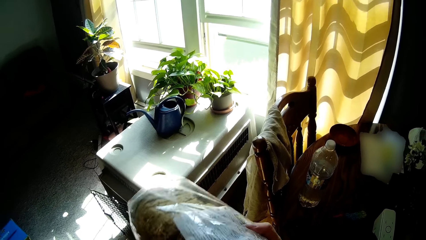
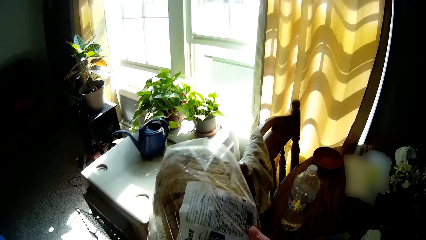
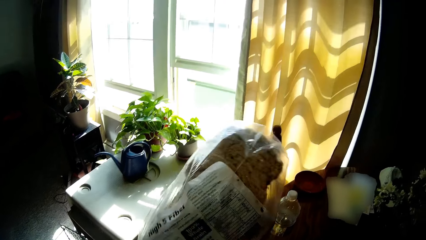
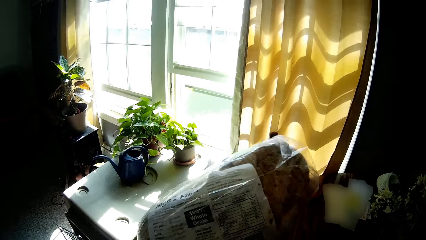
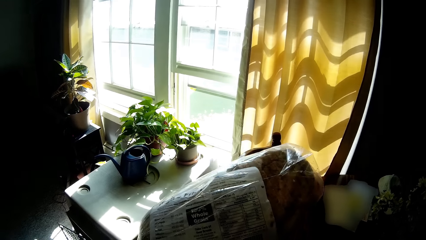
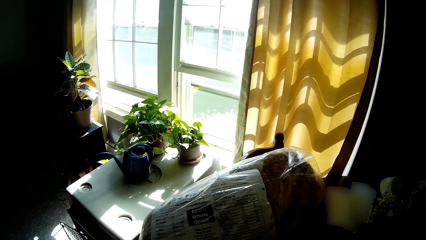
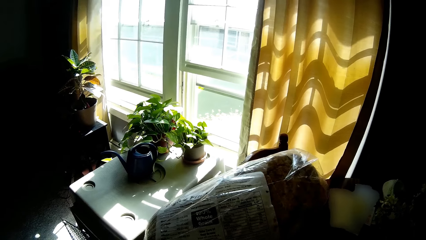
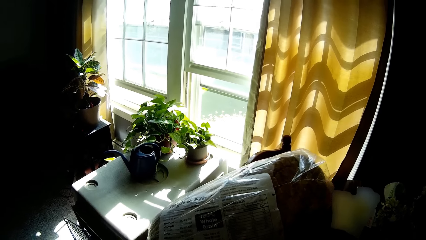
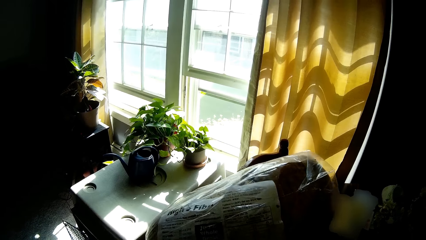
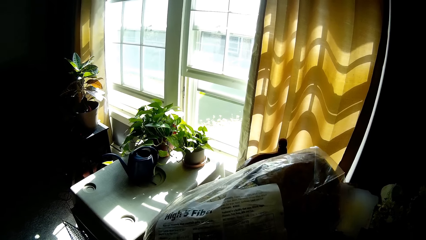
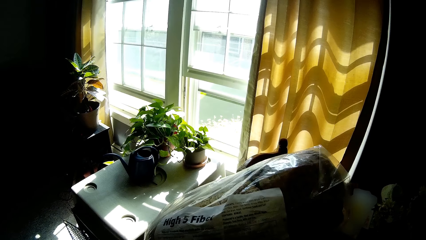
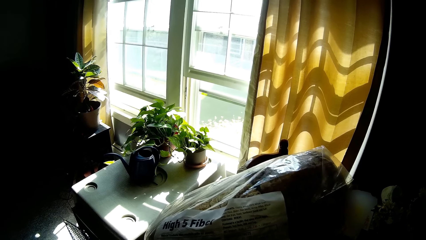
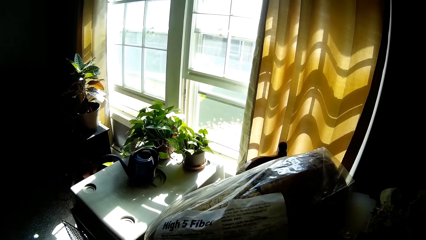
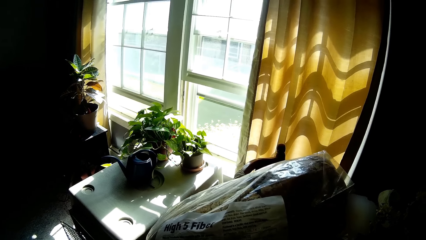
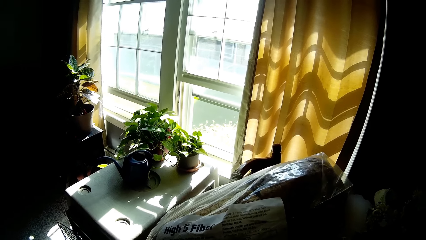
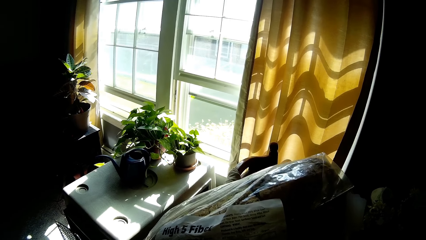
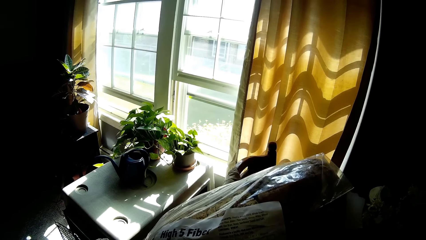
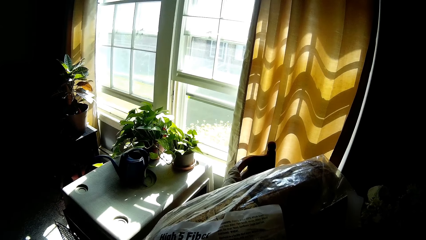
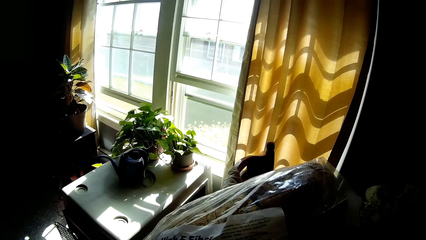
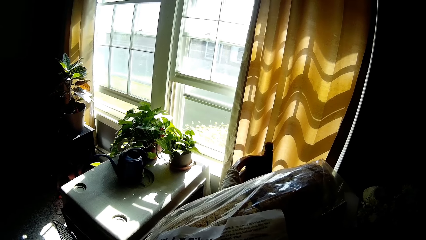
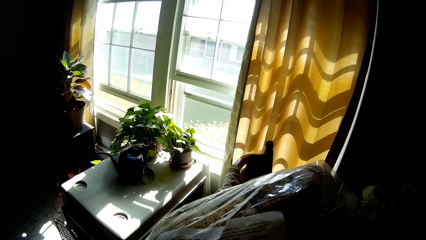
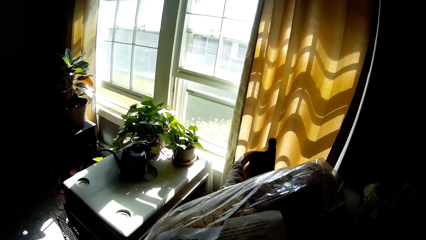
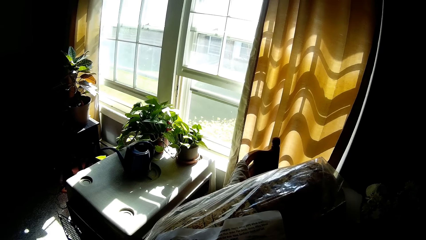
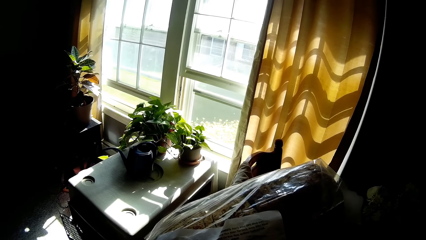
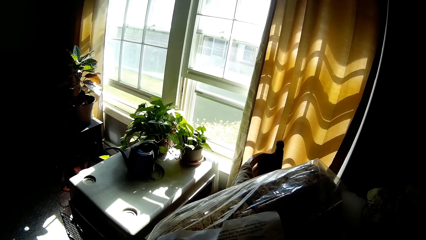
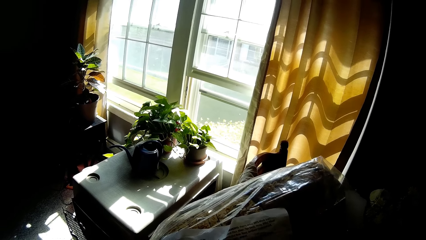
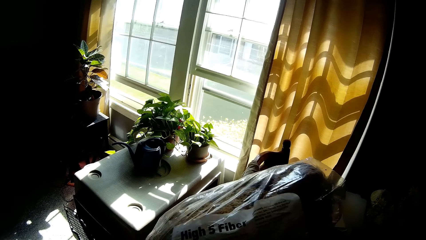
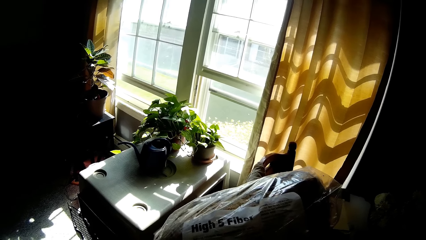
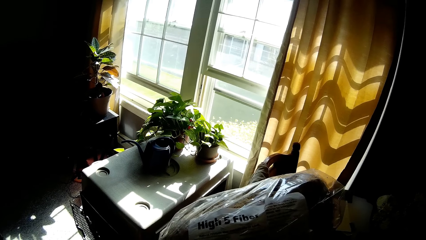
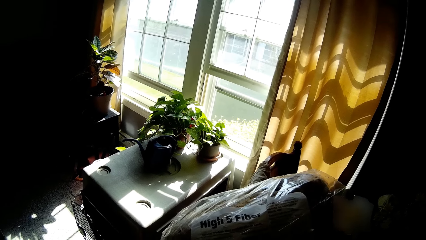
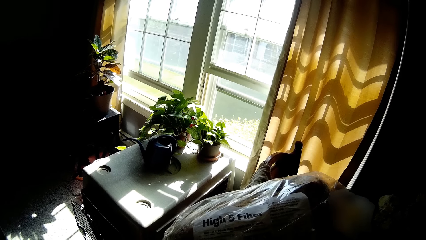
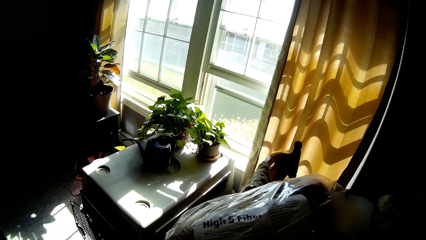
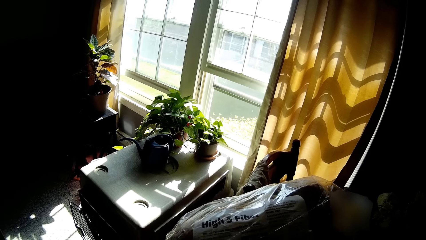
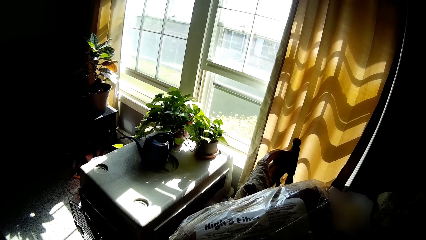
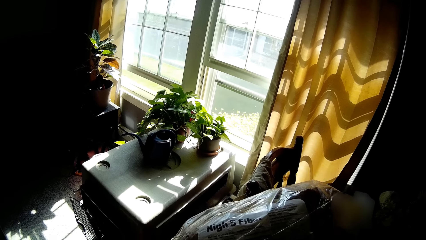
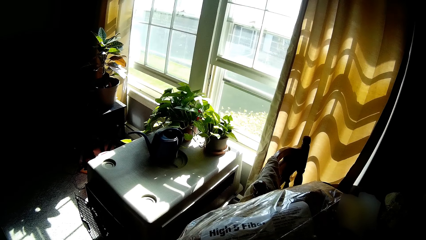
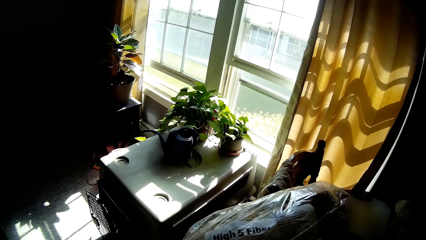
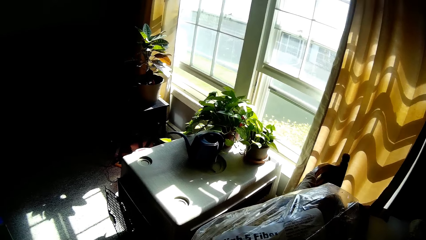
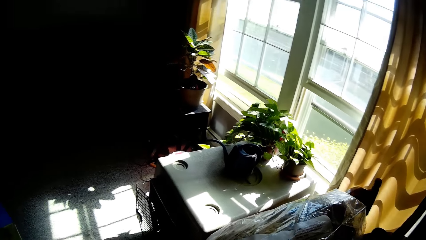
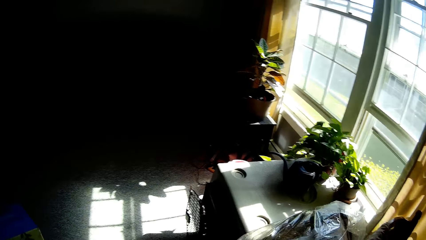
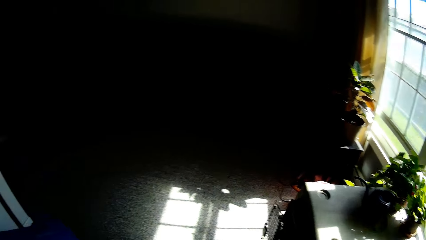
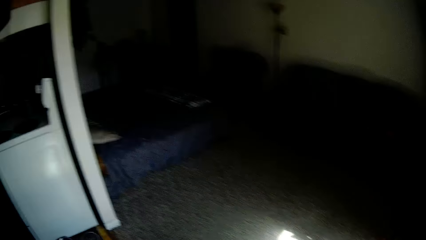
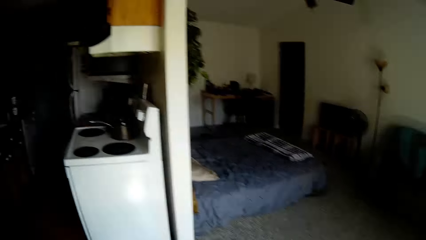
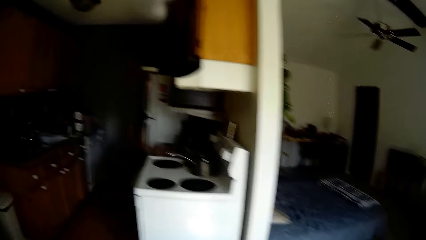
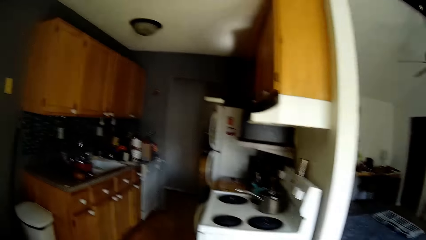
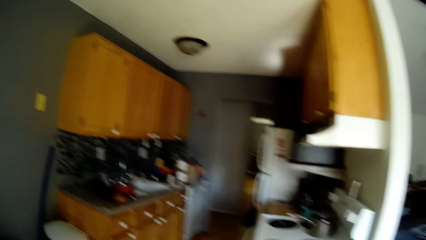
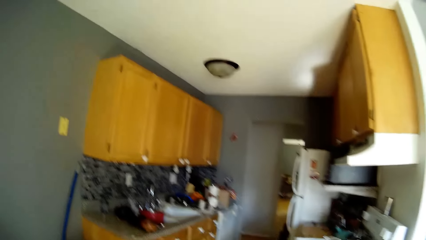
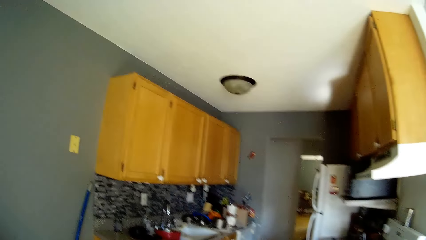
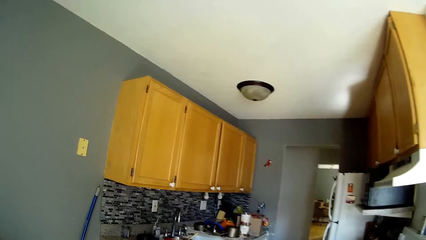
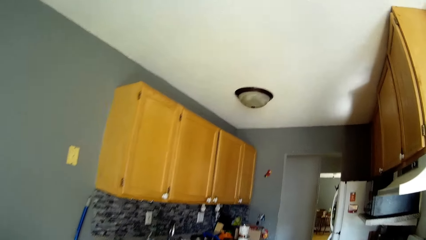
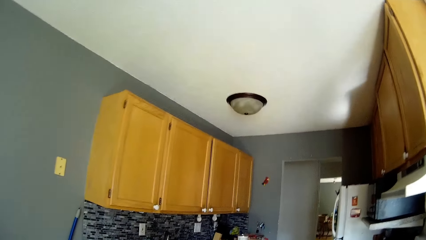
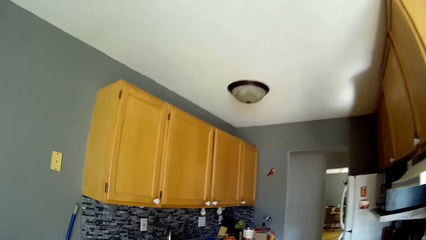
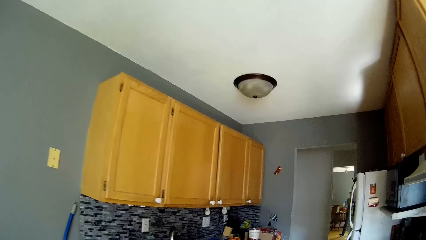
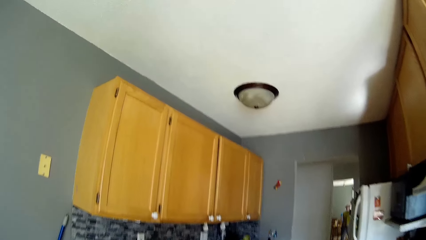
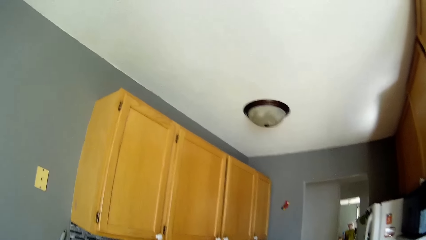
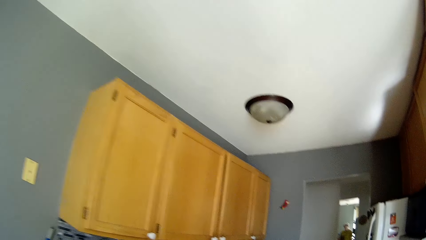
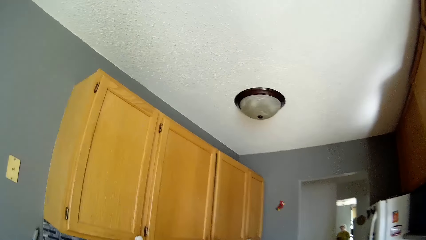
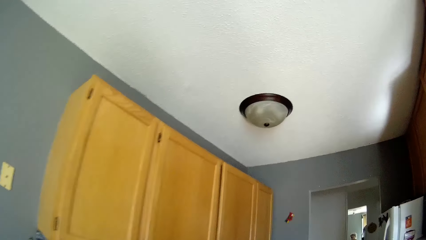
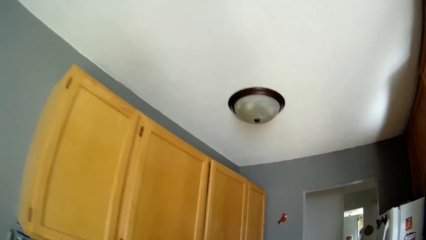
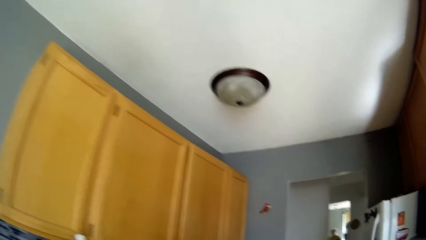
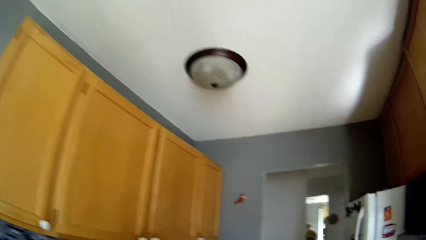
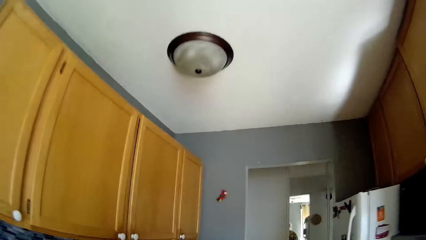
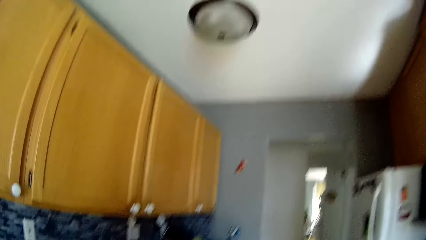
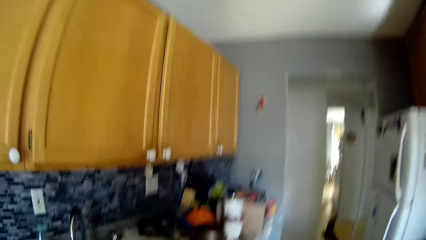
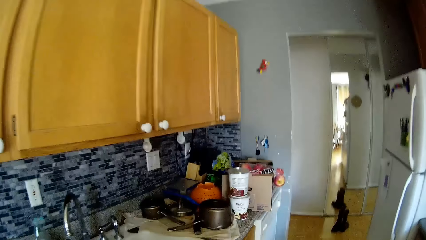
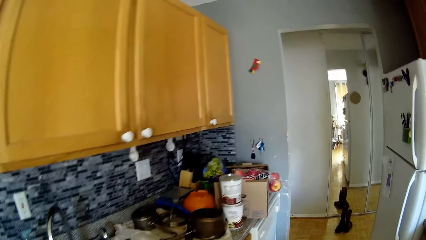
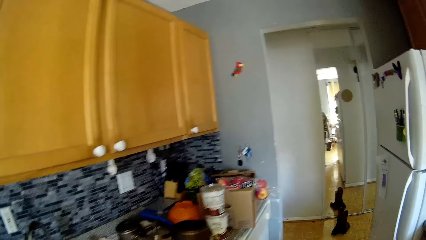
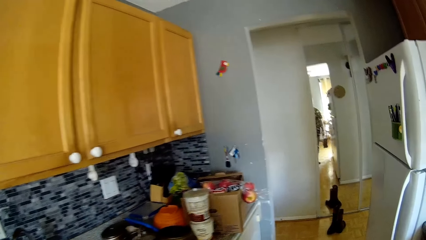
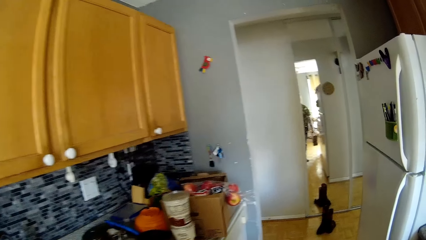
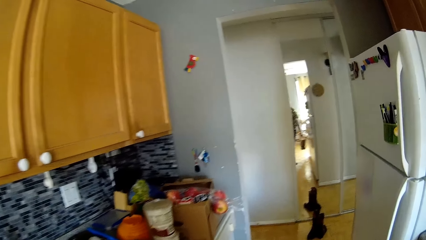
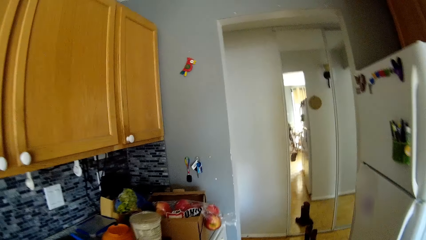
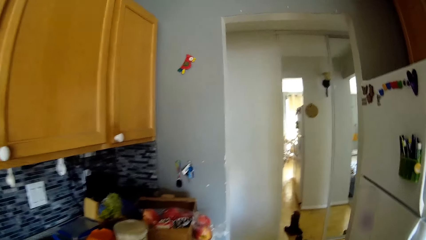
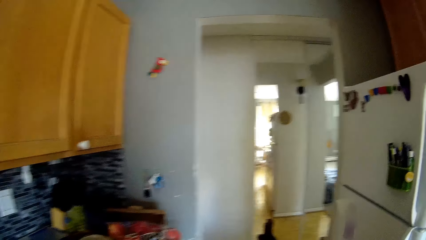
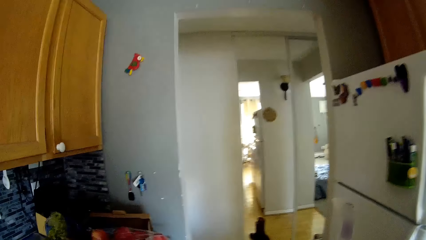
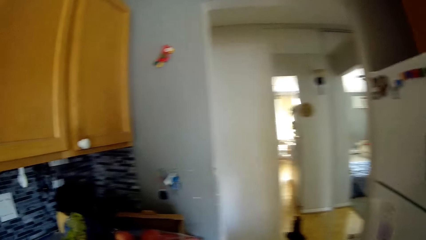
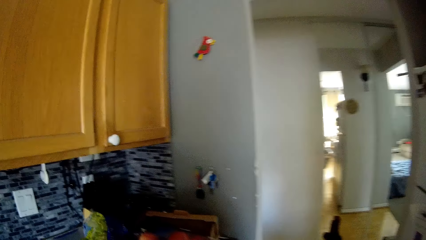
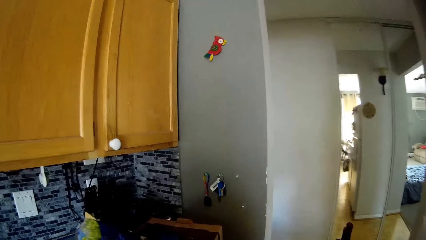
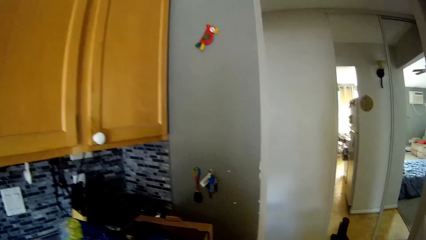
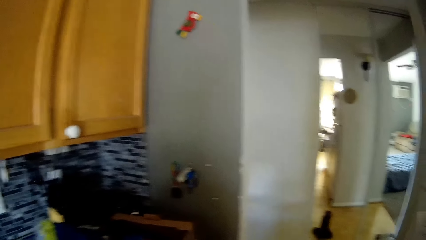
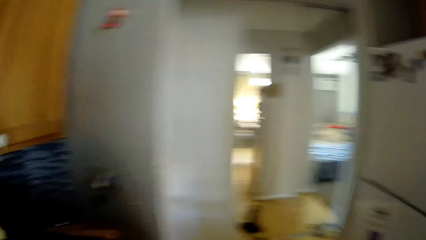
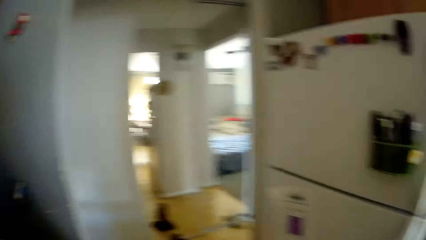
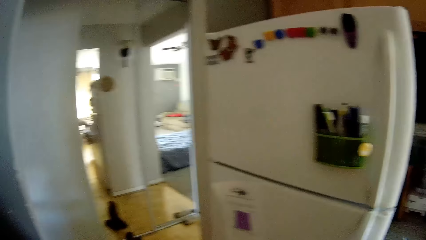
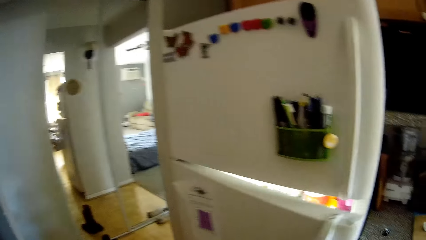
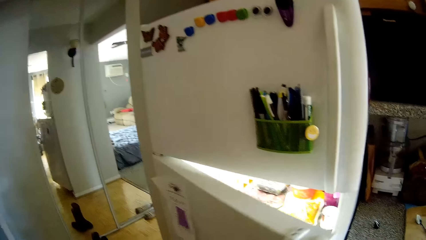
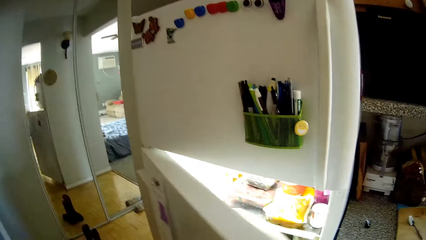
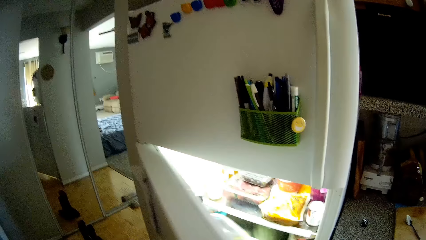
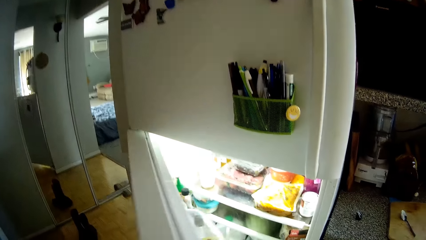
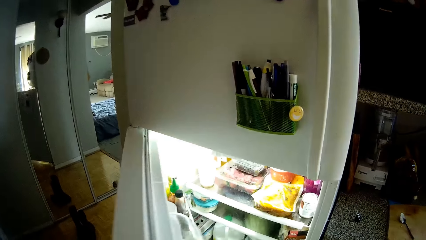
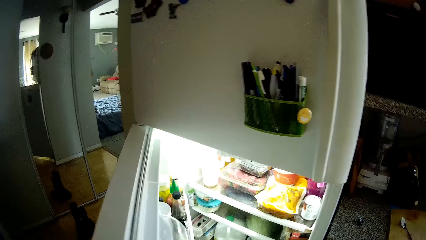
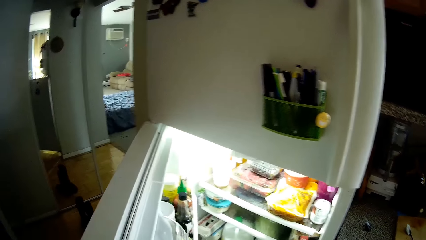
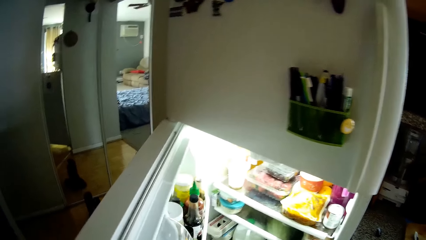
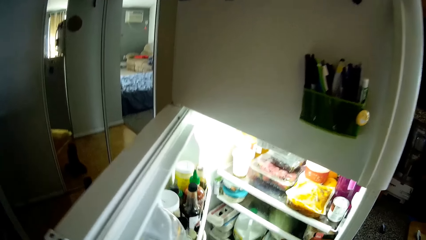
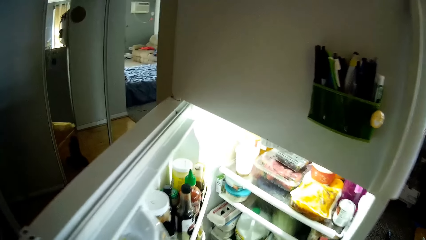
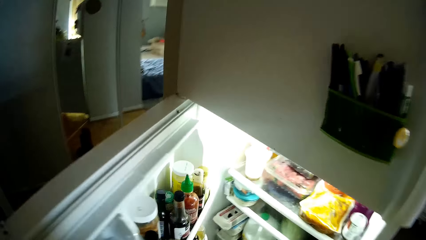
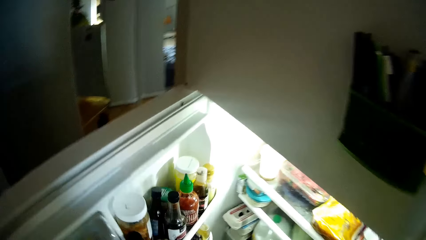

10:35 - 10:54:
The camera wearer looks around the house. She holds the bread. She walks to a kitchen from a bedroom. She opens a fridge with her right hand.
